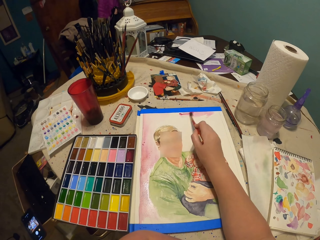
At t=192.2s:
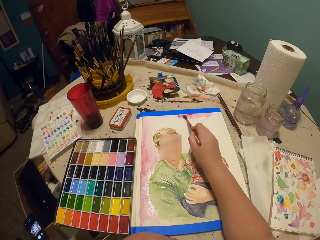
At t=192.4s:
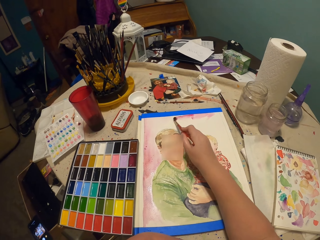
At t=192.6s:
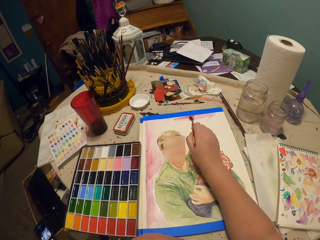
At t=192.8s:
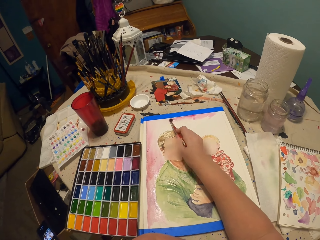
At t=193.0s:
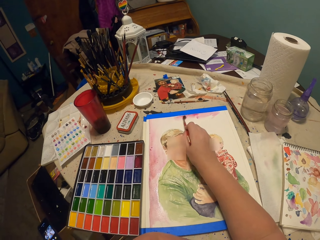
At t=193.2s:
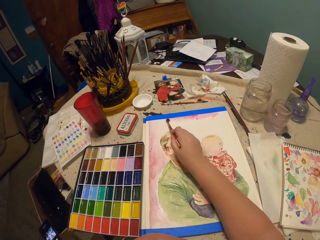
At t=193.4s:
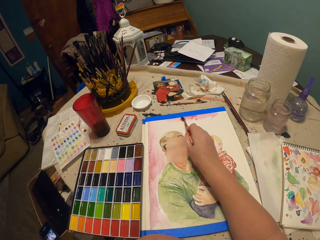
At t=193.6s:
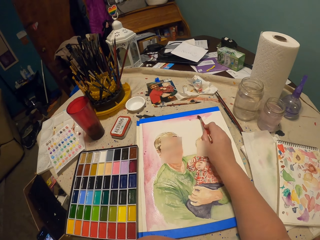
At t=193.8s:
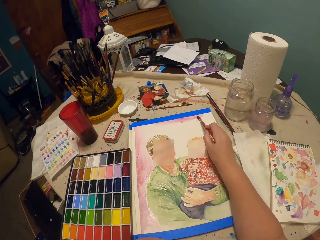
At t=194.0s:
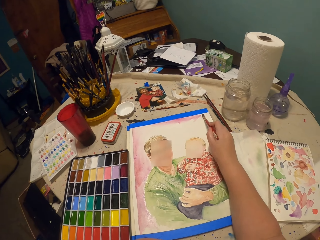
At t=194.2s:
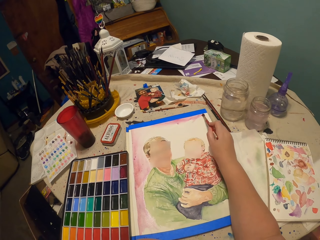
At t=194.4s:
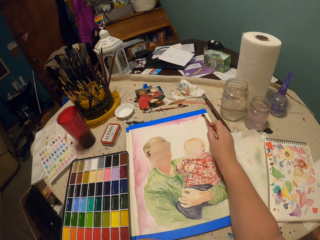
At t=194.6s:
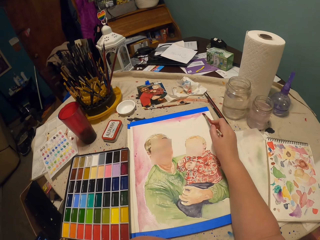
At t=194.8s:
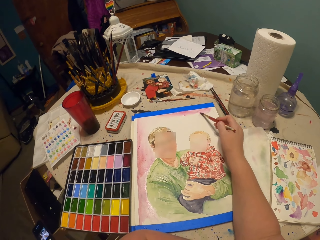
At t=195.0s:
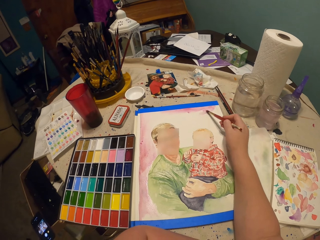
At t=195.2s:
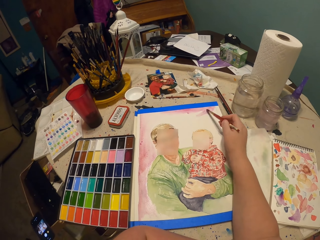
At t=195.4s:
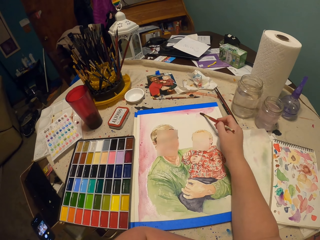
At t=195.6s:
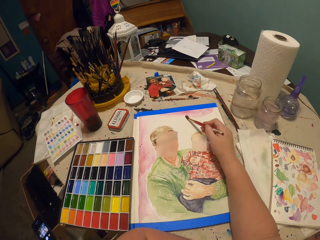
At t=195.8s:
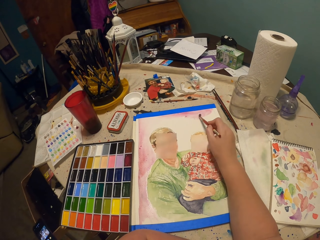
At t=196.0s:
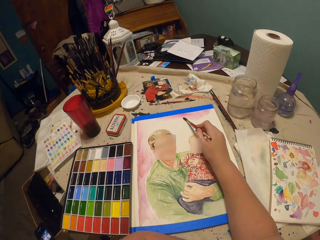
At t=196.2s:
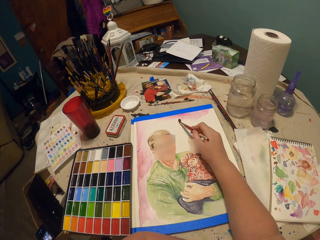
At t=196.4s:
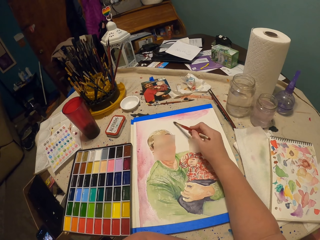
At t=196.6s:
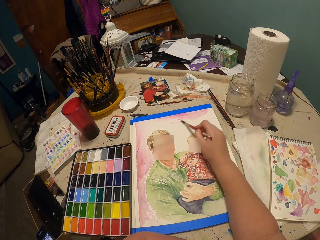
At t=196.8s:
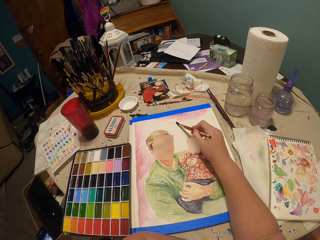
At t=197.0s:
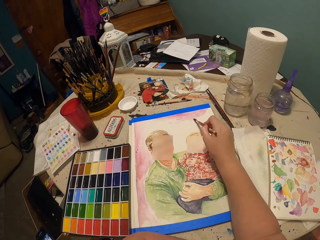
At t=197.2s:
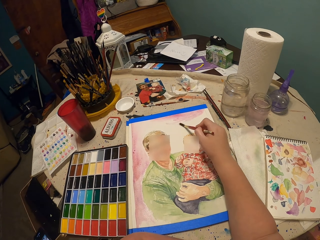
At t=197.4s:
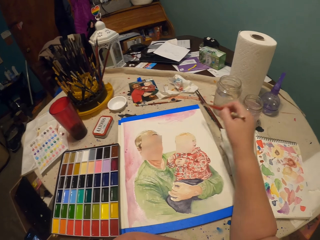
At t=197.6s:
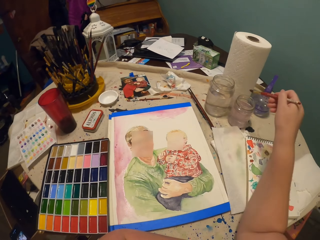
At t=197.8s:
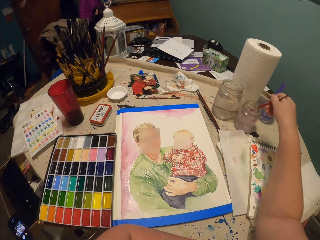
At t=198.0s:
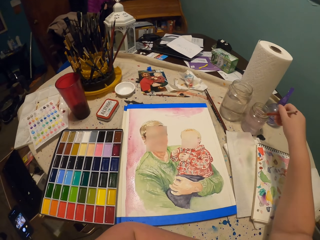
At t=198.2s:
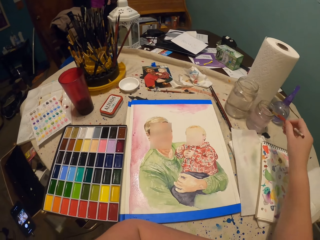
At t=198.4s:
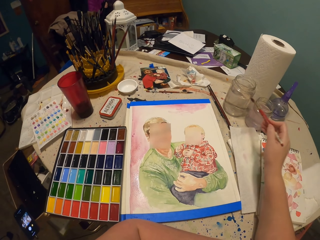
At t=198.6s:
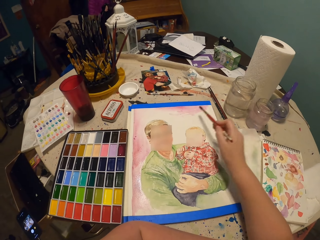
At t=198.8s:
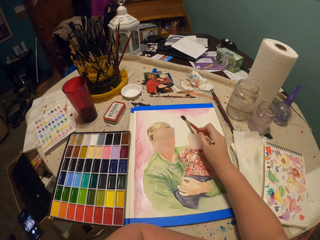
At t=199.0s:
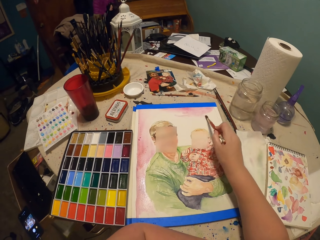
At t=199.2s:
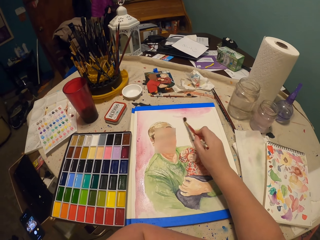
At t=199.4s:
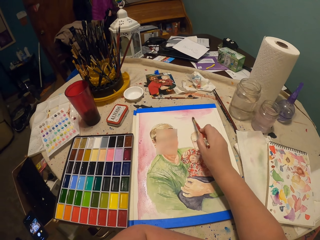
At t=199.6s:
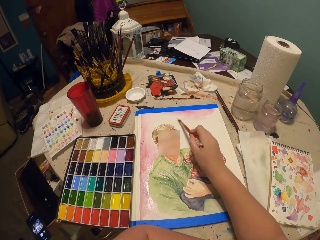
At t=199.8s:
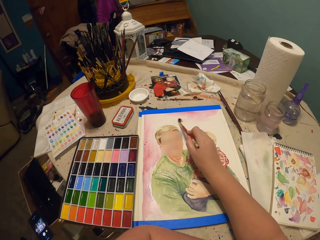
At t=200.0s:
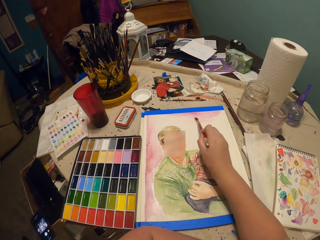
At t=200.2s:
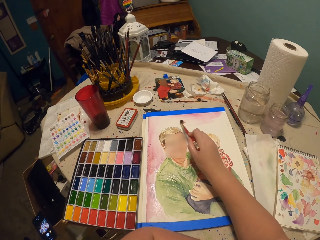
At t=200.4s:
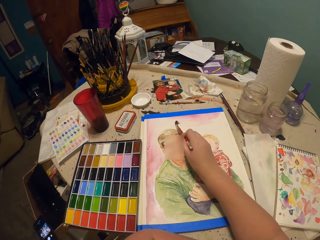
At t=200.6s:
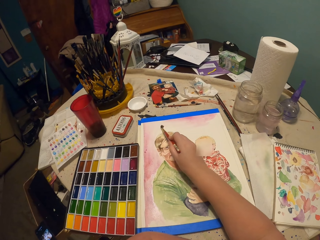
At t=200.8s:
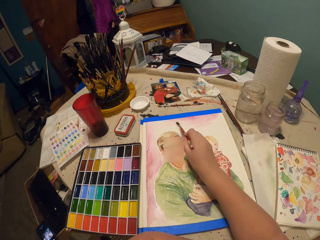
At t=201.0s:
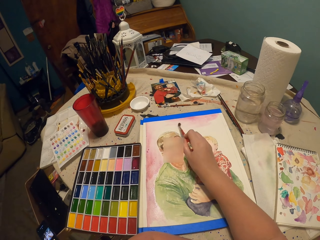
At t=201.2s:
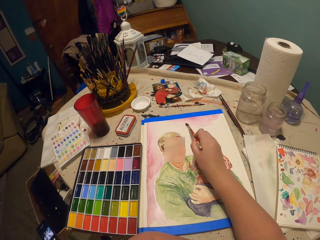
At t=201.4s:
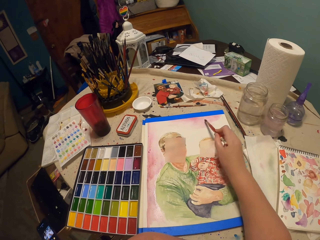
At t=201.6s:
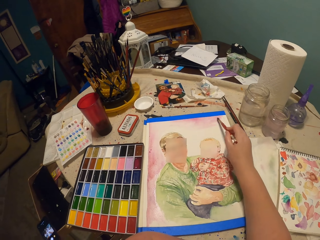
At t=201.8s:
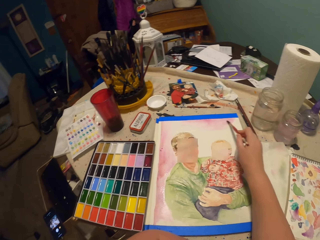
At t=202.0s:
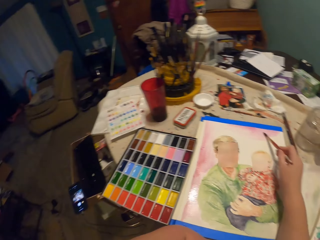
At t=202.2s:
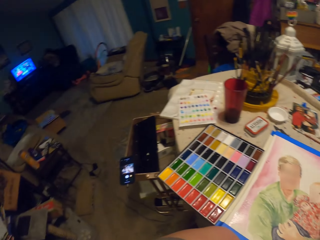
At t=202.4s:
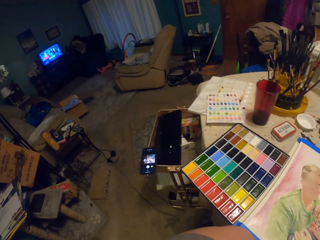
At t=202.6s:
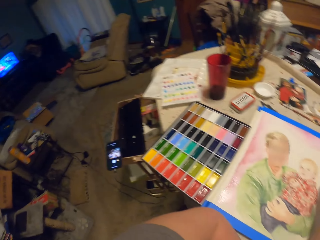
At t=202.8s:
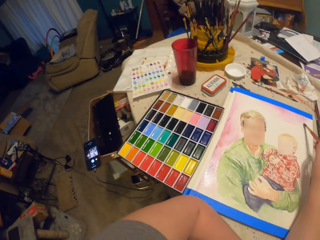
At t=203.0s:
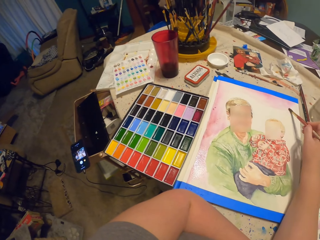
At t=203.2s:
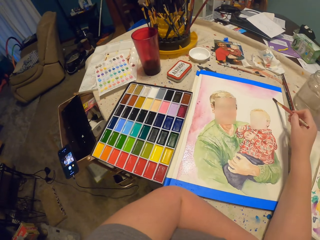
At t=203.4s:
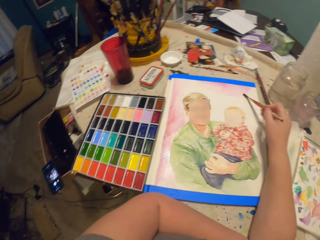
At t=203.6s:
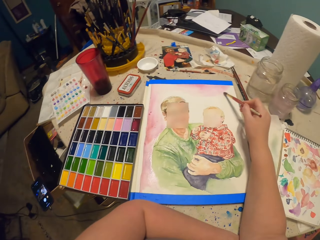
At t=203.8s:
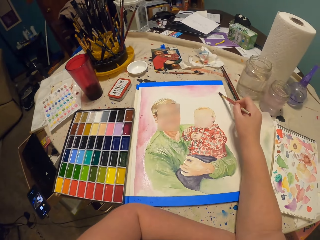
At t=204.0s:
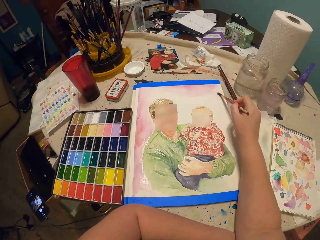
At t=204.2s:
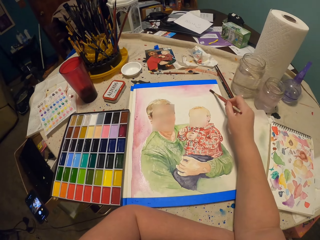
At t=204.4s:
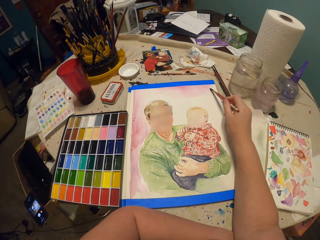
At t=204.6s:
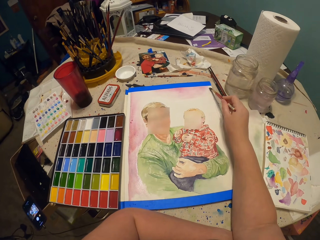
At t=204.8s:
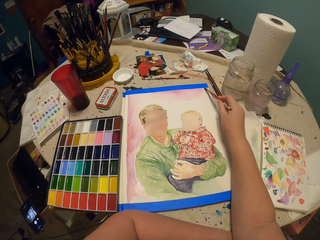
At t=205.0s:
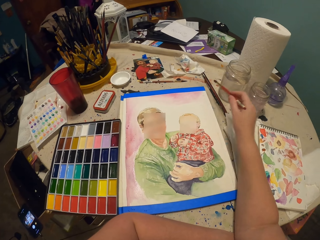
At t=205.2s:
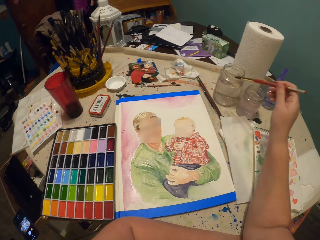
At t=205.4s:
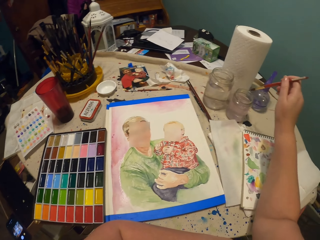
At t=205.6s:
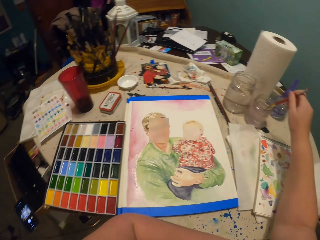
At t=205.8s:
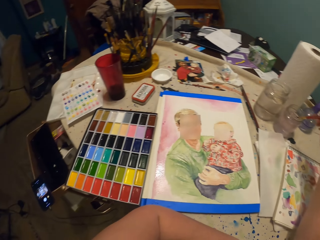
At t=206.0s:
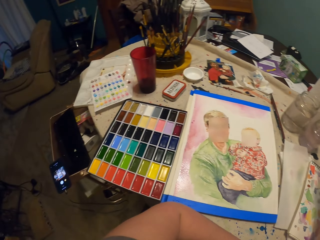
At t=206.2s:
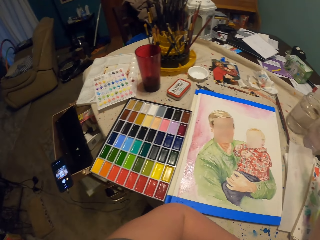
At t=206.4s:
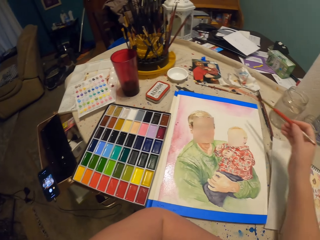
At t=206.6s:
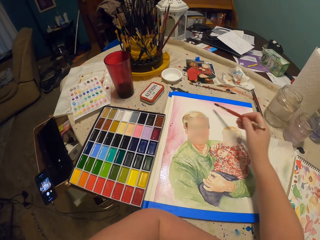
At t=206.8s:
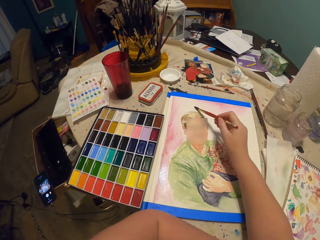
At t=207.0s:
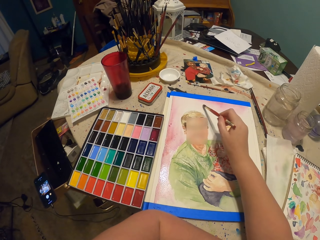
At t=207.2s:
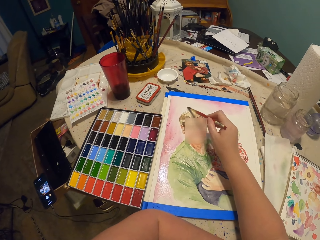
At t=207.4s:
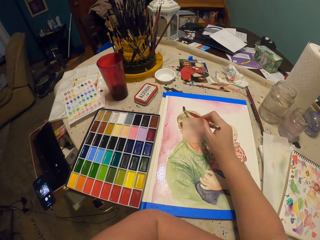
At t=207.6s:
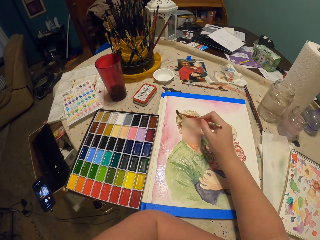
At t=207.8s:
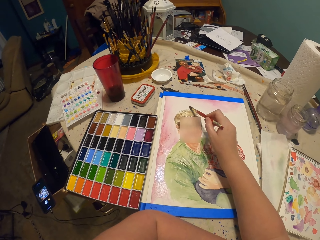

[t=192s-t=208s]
The camera wearer paints on the paper on the table with the brush. They dip the paint brush in the water container. They paint on the paper on the table with the brush. They look around the room. They dip the paint brush in the water container. They paint on the paper on the table with the brush.

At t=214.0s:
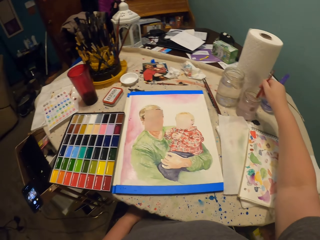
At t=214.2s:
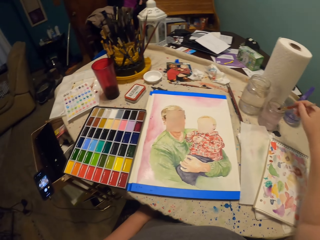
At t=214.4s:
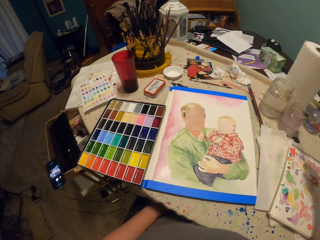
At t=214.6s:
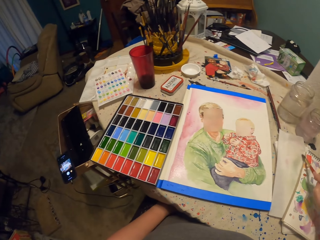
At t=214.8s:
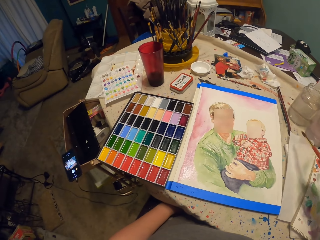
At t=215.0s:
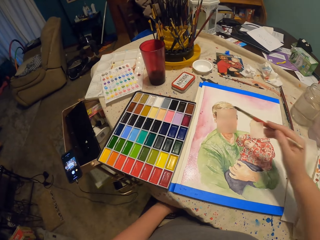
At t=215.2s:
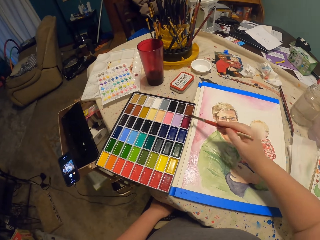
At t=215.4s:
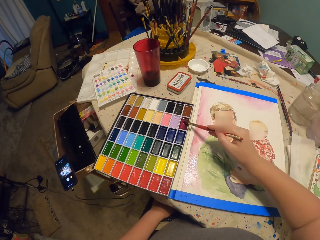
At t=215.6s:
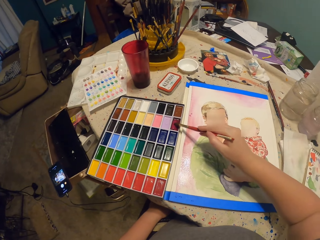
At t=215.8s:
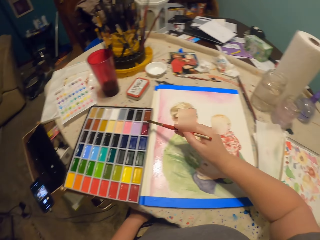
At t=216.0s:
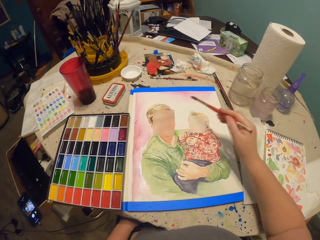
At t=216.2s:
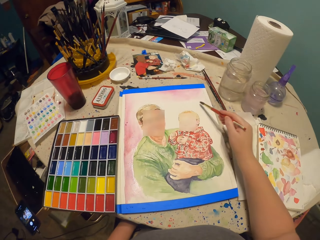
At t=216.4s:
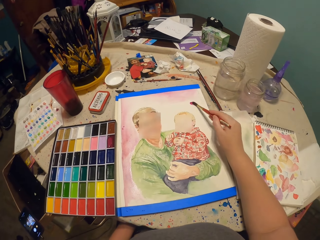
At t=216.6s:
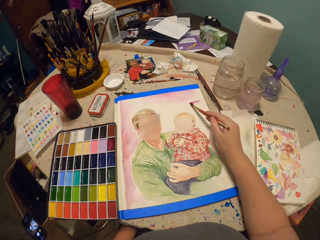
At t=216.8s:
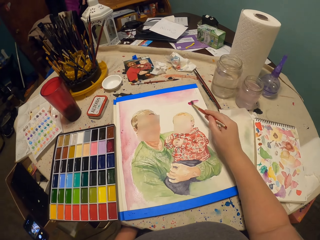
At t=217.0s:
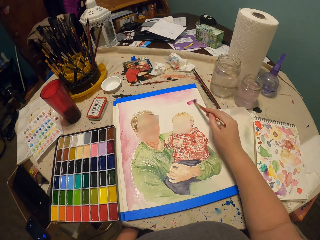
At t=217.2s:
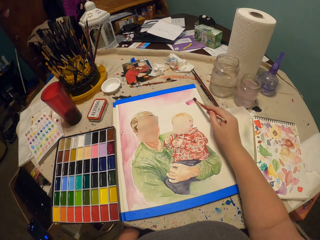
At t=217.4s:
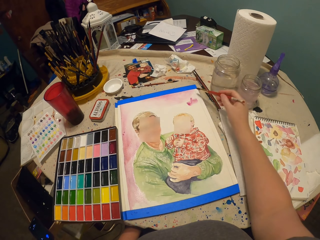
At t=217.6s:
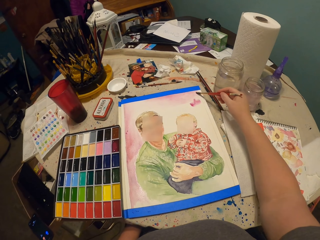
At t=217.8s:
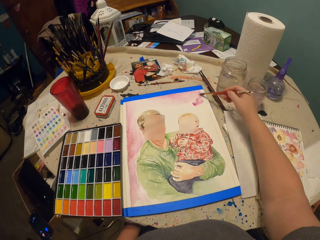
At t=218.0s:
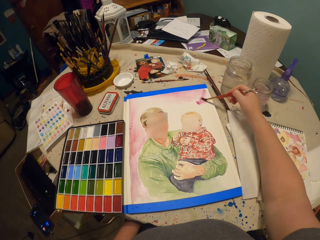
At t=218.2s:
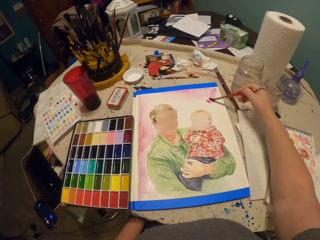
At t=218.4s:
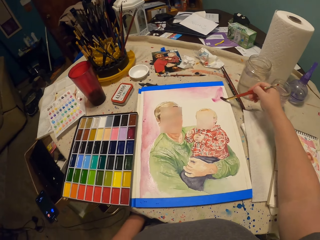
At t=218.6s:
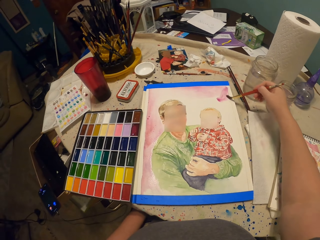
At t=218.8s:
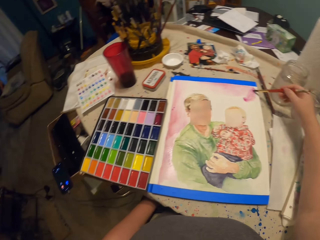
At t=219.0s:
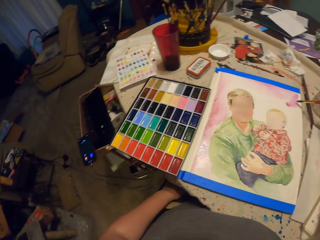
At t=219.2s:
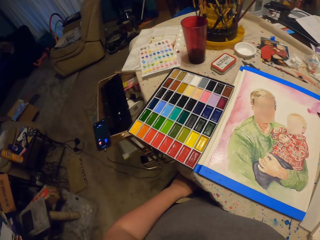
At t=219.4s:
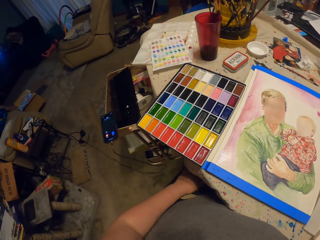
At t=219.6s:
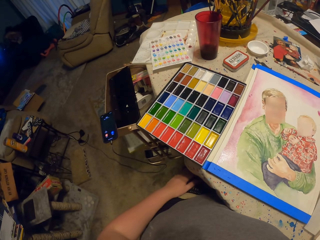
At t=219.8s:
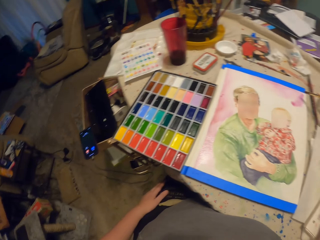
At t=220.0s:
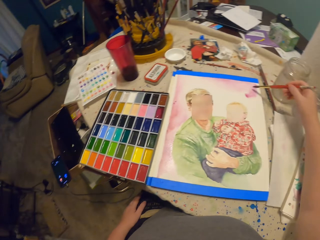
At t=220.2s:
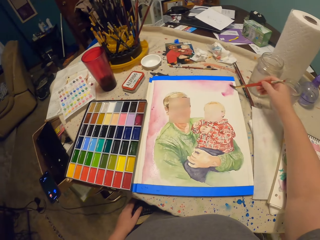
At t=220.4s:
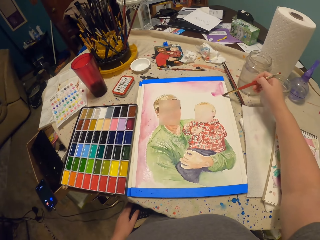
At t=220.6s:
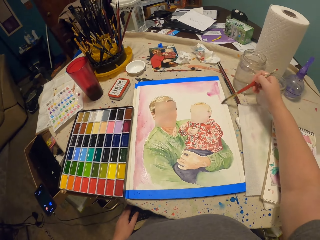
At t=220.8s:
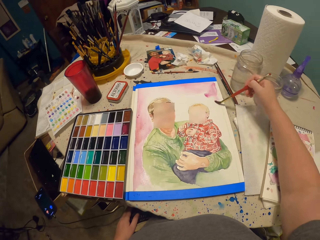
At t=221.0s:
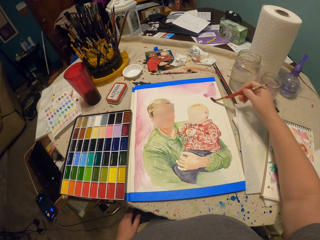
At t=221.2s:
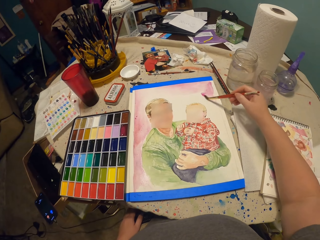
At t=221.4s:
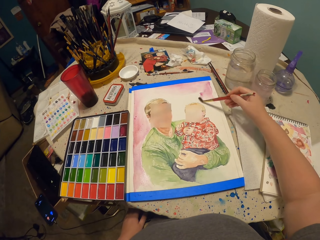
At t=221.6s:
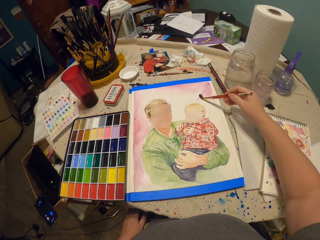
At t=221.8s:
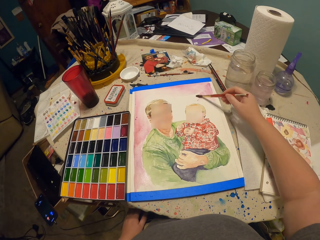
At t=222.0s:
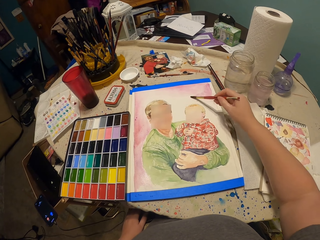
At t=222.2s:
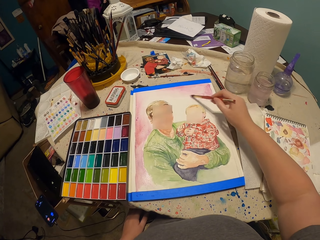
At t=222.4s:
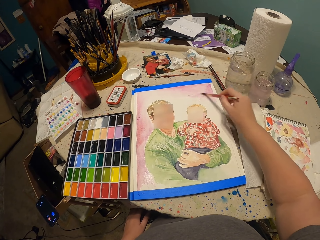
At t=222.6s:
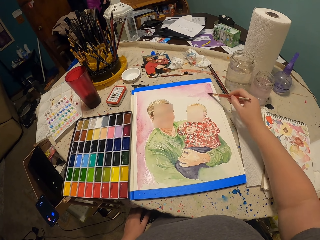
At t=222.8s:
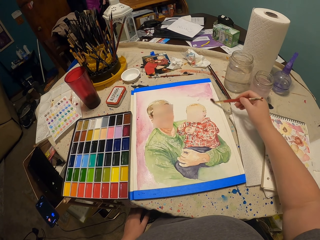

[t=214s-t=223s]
The camera wearer dips the paint brush in the water container. They tap the brush on the paper. They put the brush on the paint. They take paint in the palette with the paint brush. They paint on the paper on the table with the brush. They look at the paint tray.
